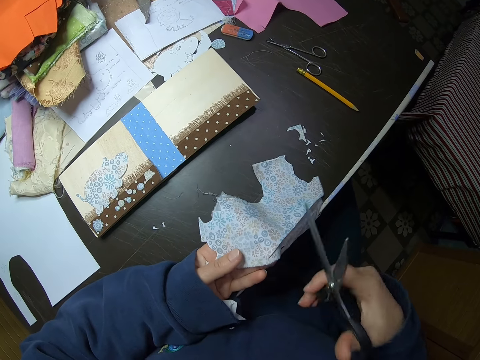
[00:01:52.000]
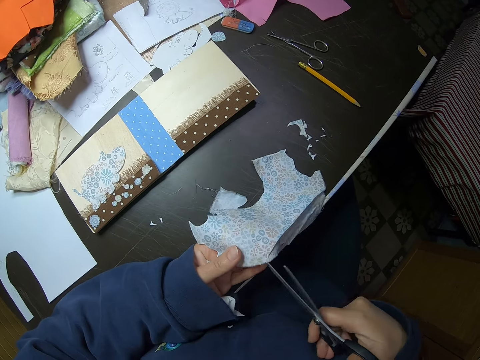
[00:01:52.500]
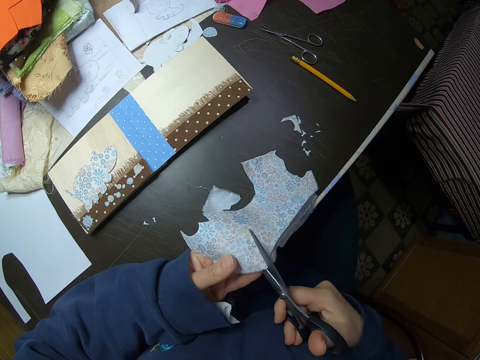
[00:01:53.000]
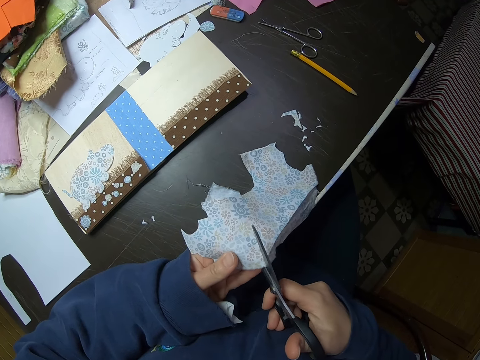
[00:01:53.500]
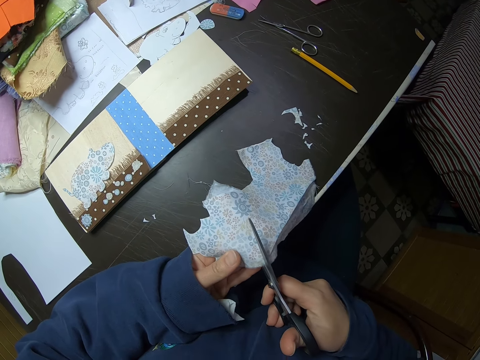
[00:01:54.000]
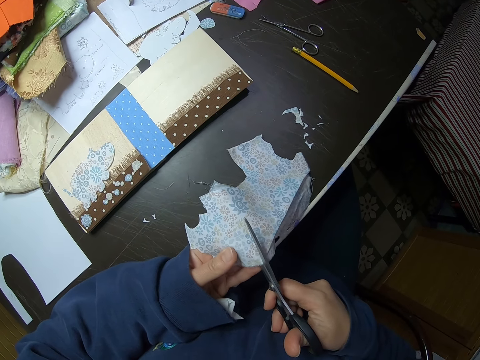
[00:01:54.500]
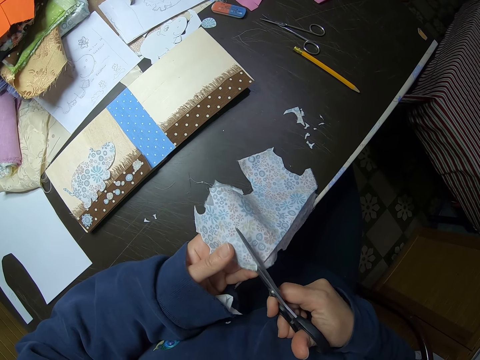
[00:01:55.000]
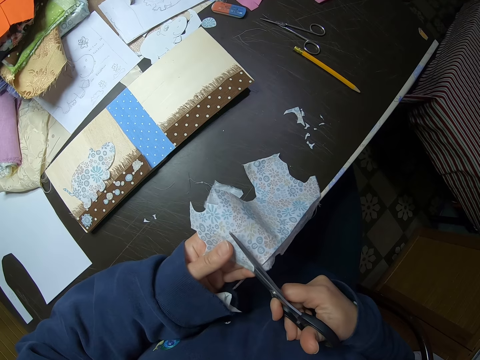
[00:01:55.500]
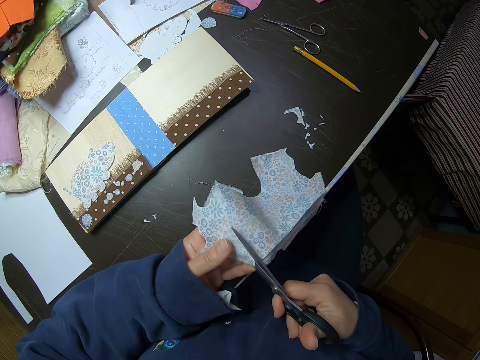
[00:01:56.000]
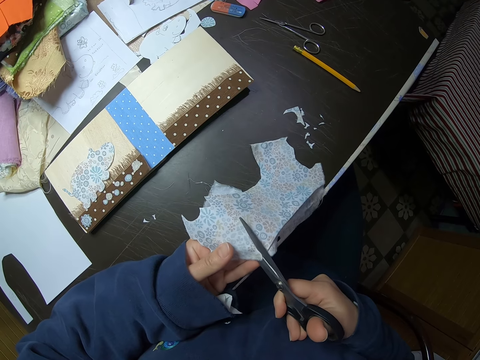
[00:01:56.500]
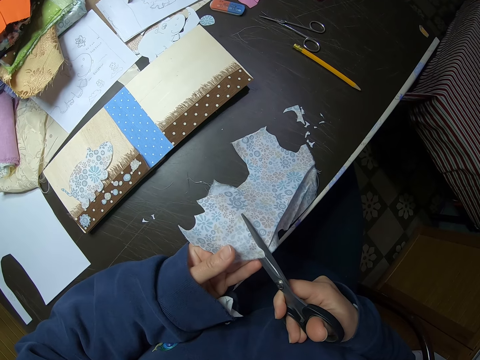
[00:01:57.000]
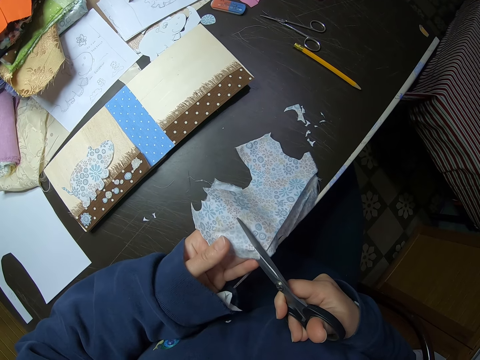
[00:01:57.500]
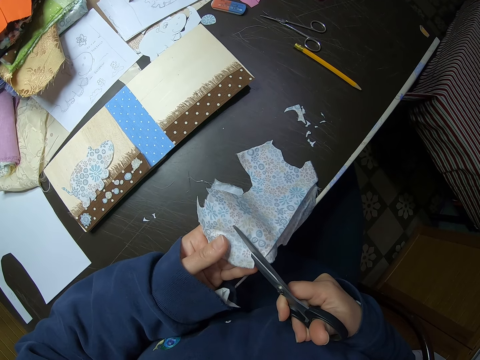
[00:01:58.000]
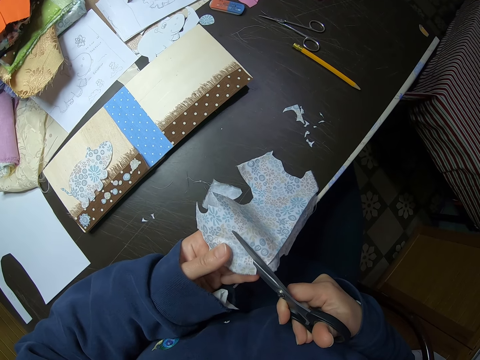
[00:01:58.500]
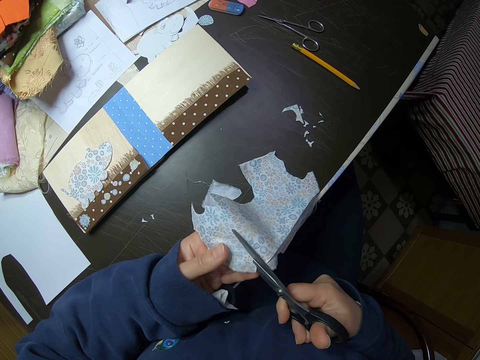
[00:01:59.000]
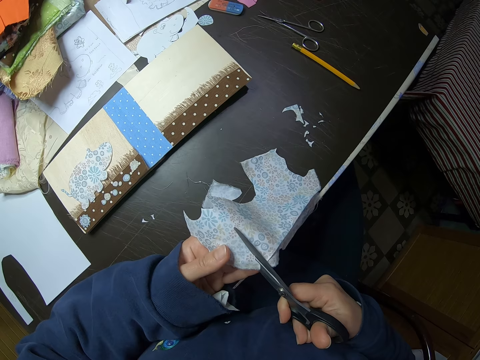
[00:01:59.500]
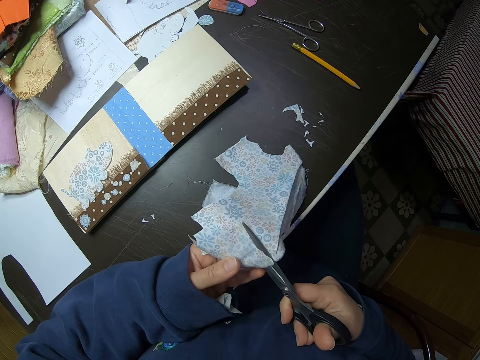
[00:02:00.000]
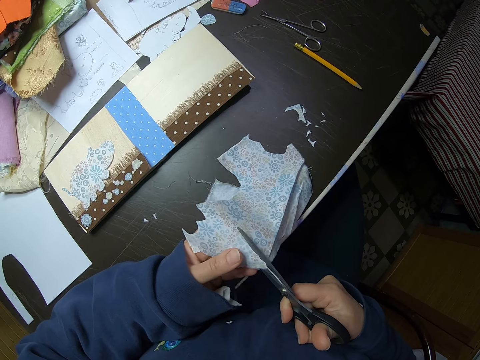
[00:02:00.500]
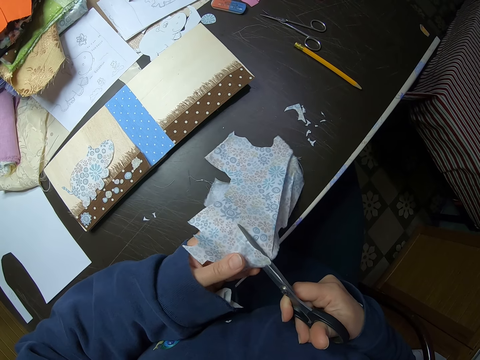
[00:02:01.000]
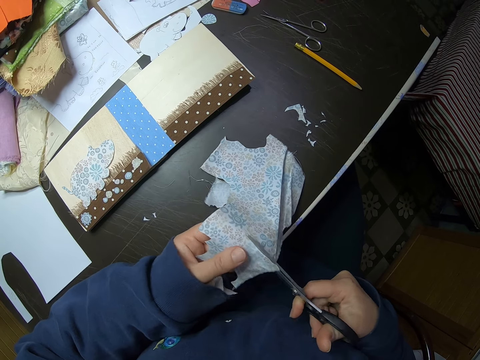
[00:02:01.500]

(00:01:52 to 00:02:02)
The camera wearer gently cuts the second piece of fabric. She adjusts the second piece of fabric with her left hand.

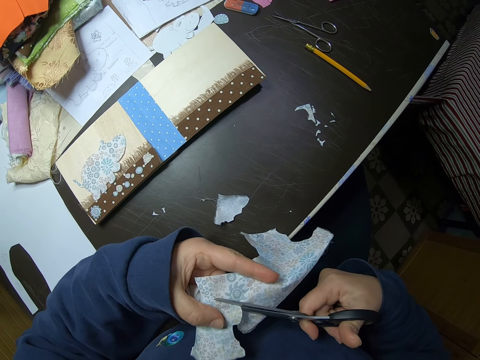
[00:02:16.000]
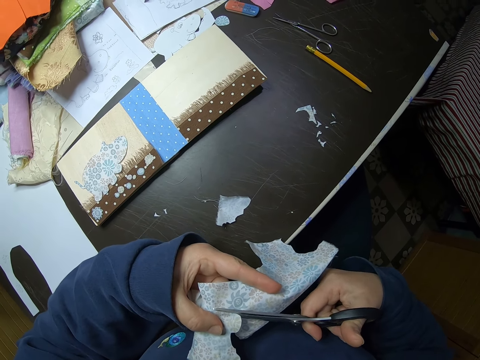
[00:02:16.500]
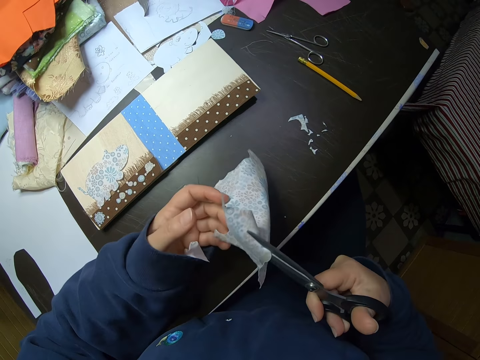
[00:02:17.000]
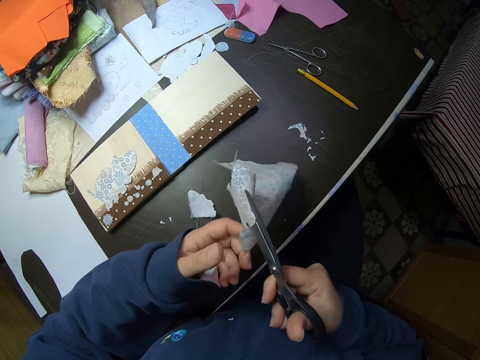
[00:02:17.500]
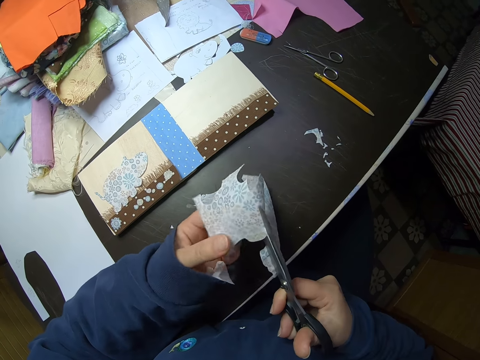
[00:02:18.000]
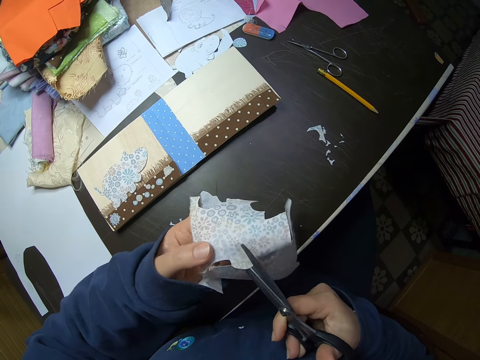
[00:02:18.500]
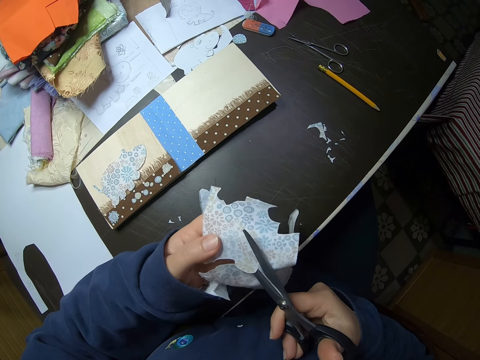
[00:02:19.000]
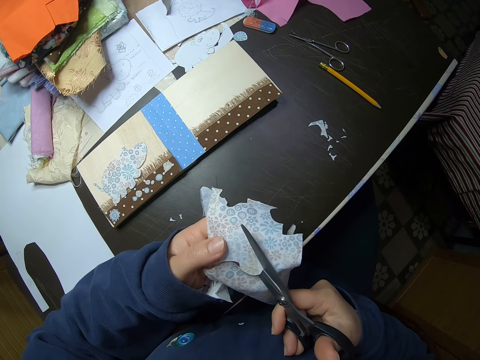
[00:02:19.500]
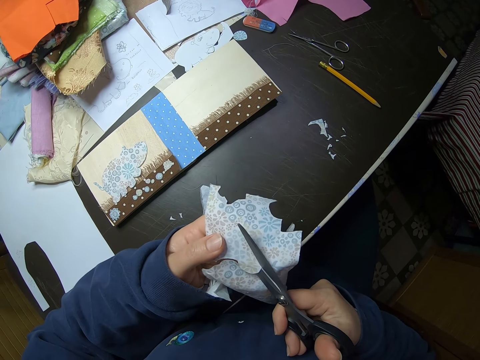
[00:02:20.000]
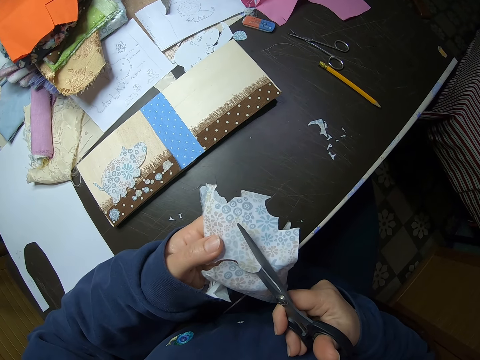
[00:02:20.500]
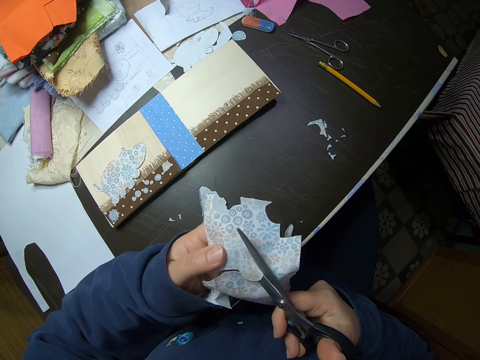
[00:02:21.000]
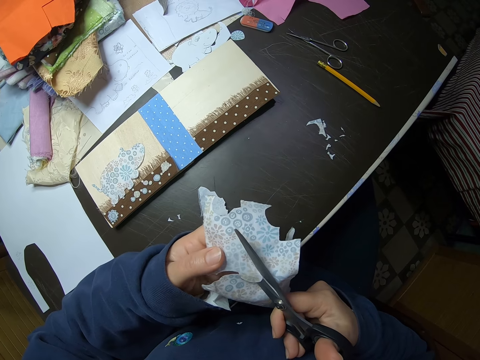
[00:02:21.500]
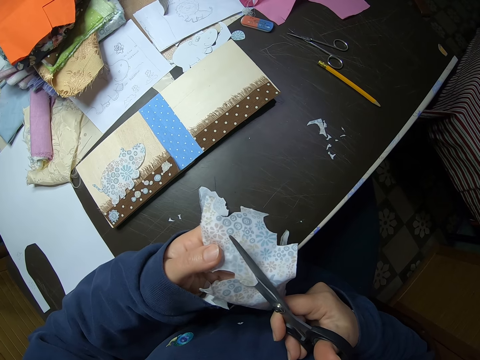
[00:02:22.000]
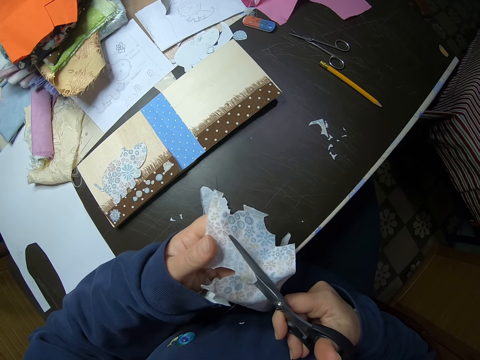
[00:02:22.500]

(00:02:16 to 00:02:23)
The camera wearer turns the piece of paper around.

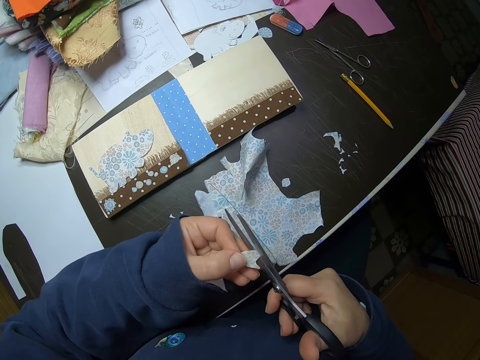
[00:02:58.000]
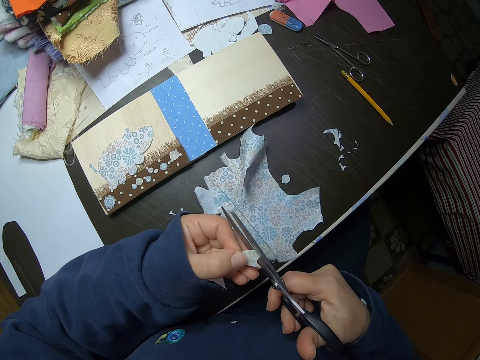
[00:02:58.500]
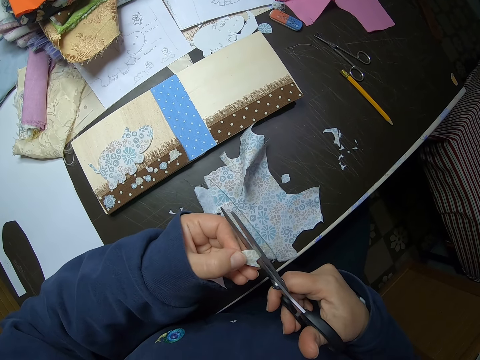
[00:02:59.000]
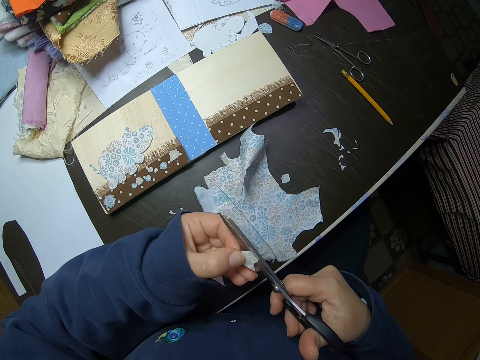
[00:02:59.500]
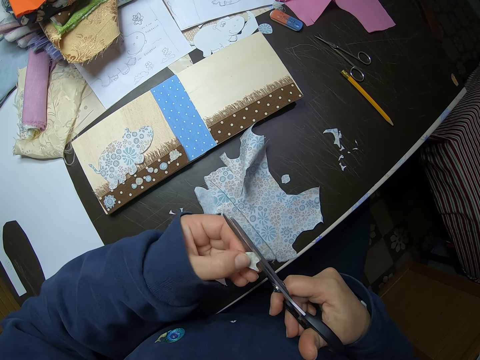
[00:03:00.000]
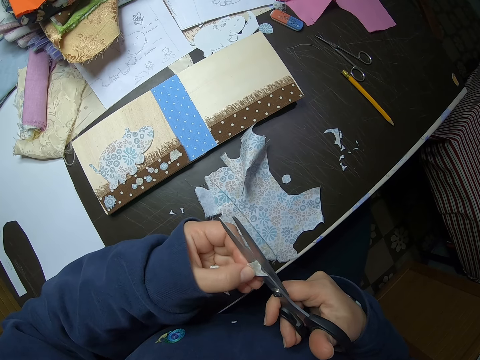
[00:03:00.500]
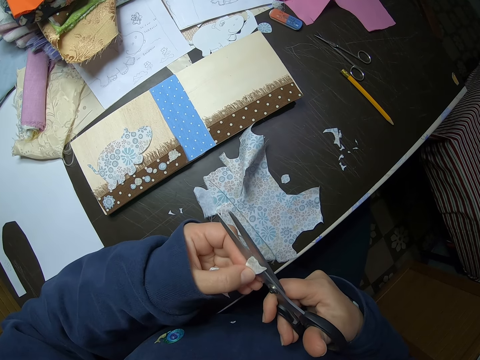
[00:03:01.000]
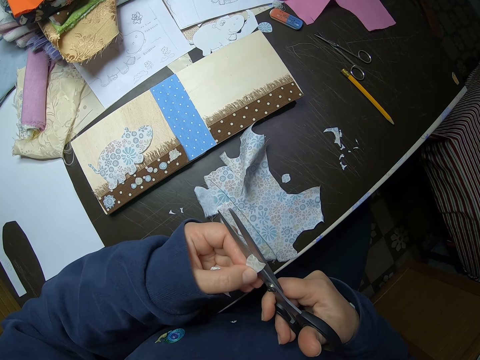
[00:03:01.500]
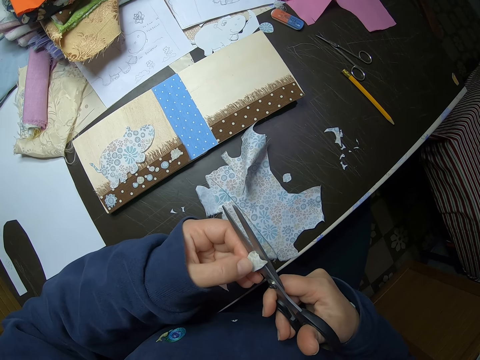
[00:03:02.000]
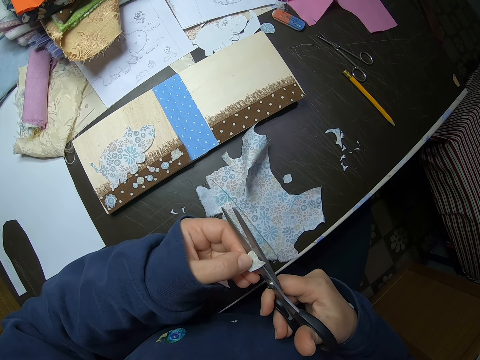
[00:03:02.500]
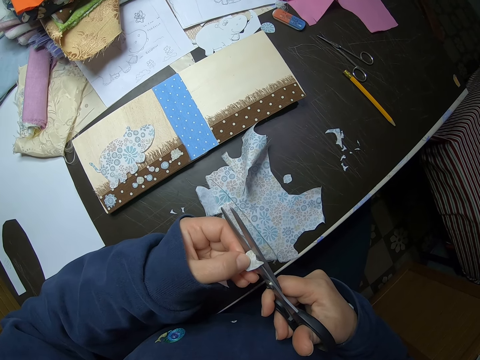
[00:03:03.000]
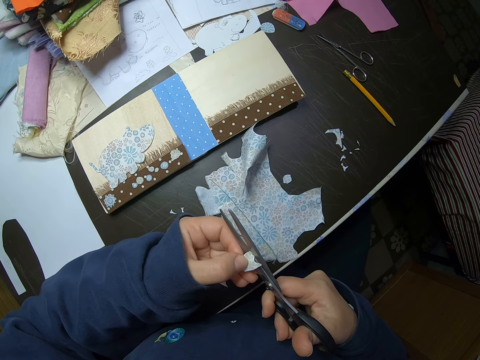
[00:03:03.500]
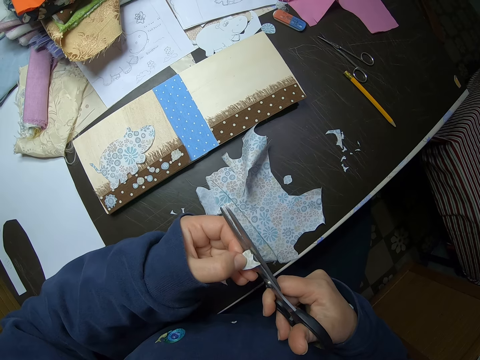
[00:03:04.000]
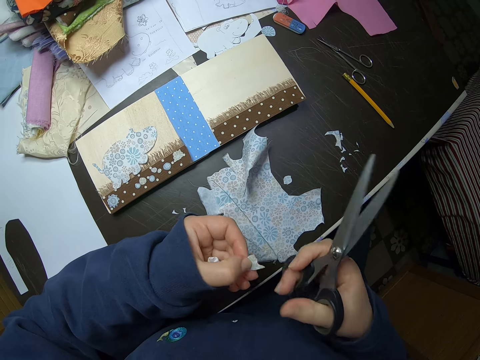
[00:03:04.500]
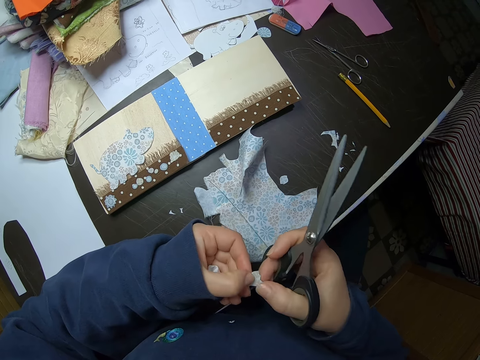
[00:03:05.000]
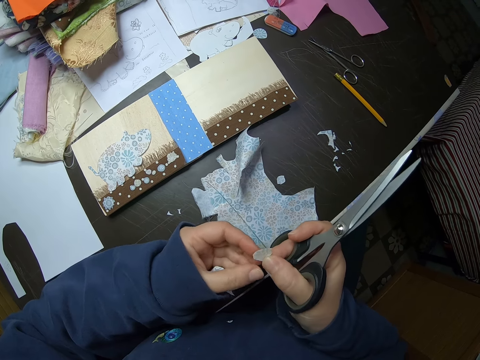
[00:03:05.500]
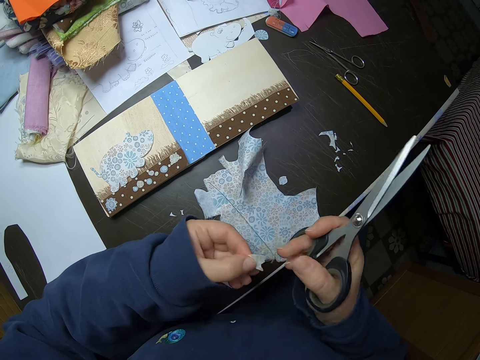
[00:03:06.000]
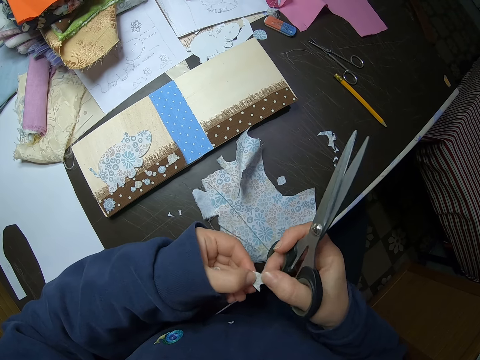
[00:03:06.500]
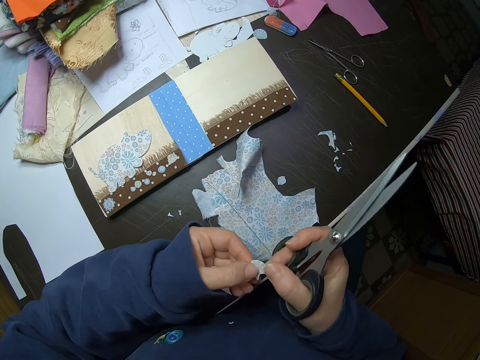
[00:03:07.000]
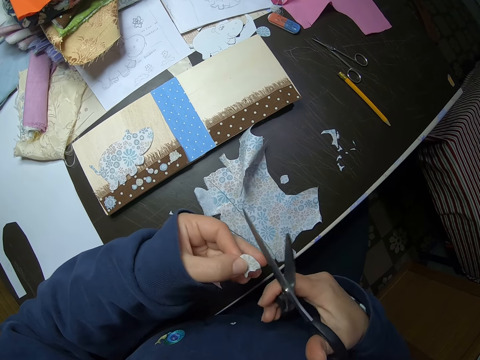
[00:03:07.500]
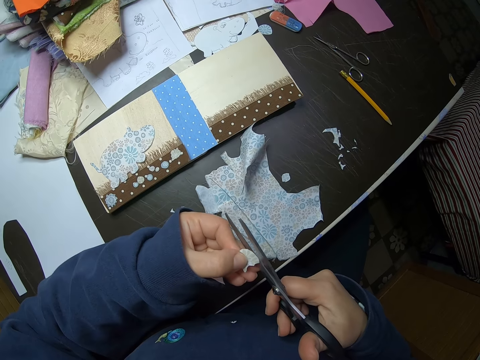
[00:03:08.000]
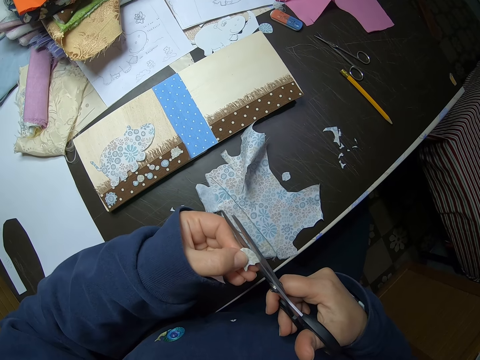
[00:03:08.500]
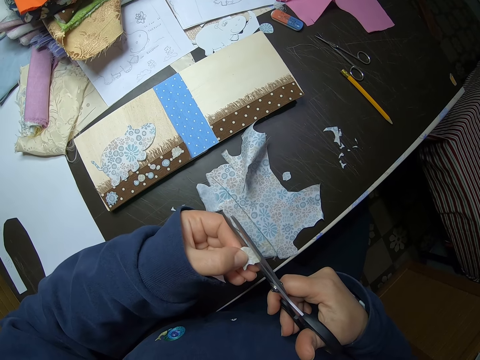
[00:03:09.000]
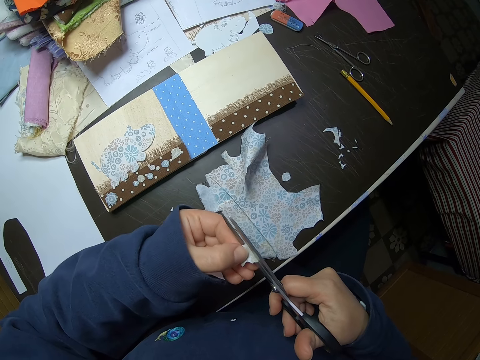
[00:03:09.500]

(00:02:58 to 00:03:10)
The camera wearer gently cuts the remaining piece of fabric. She adjusts the piece of fabric with her left hand. She turns the piece of paper around. She cuts the piece of paper.
